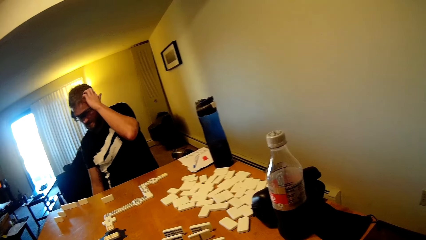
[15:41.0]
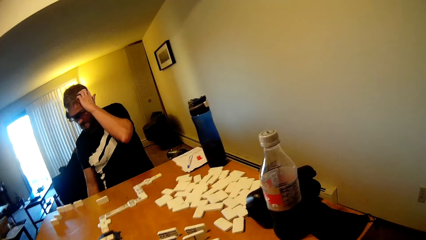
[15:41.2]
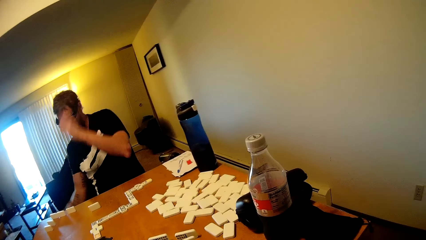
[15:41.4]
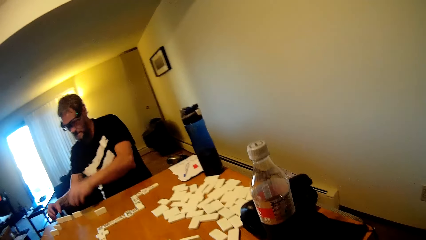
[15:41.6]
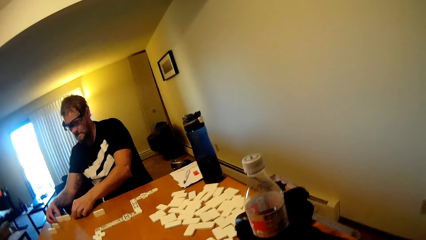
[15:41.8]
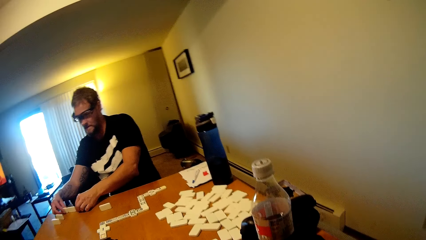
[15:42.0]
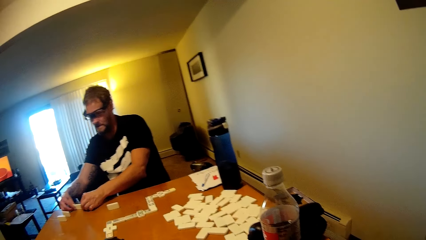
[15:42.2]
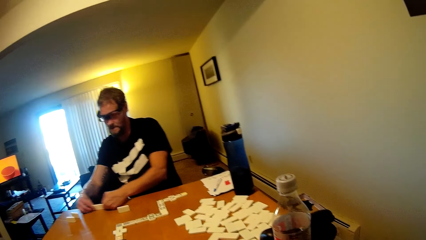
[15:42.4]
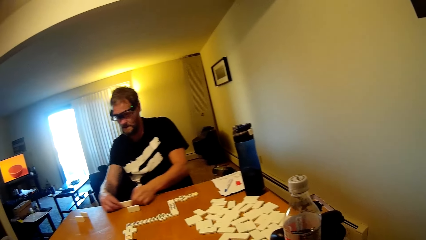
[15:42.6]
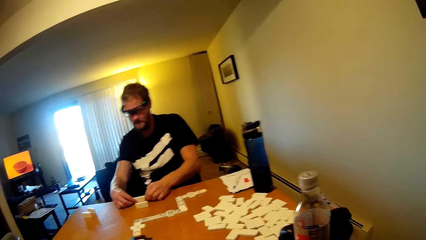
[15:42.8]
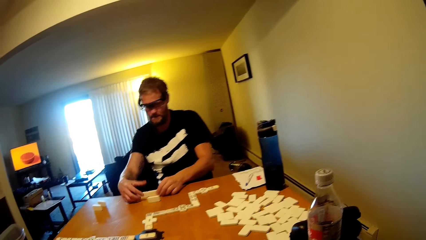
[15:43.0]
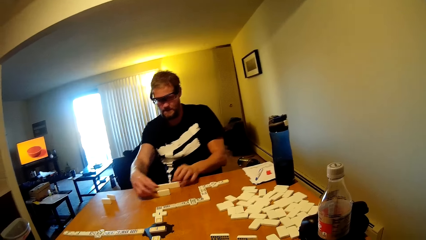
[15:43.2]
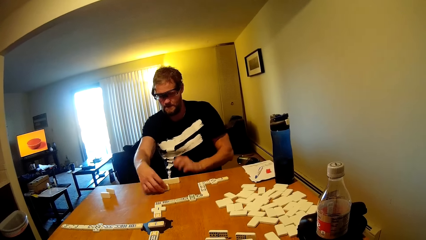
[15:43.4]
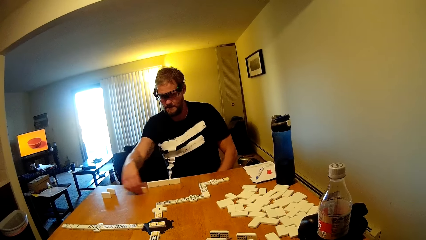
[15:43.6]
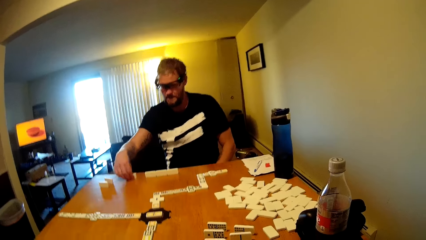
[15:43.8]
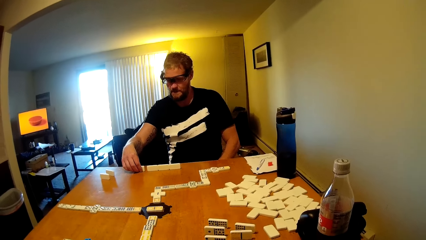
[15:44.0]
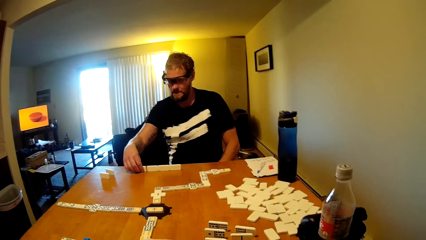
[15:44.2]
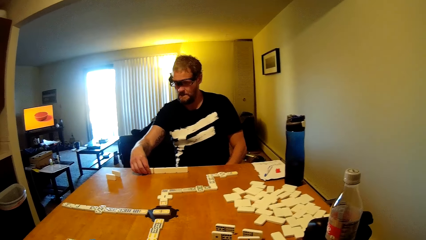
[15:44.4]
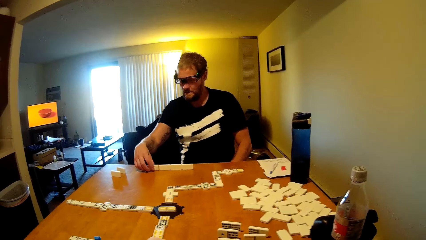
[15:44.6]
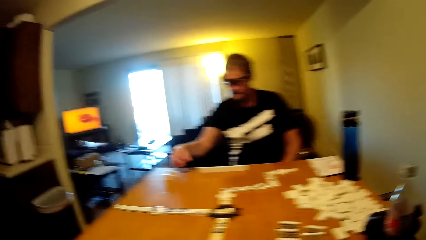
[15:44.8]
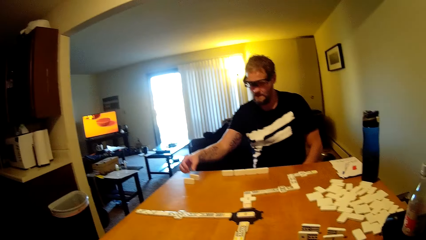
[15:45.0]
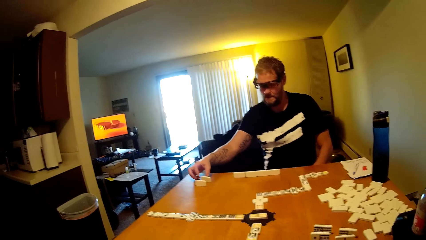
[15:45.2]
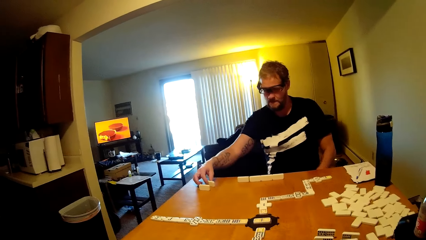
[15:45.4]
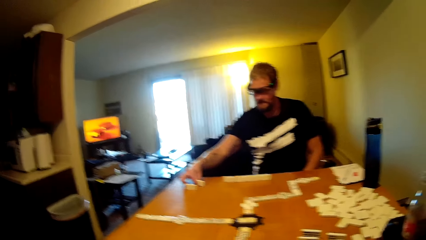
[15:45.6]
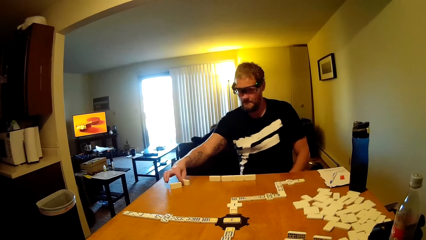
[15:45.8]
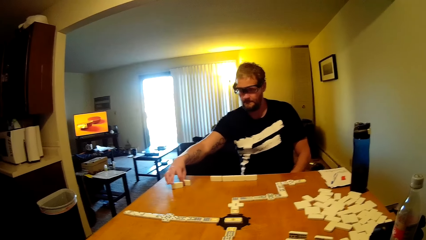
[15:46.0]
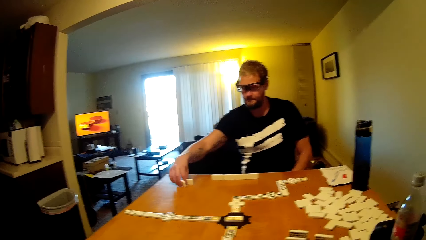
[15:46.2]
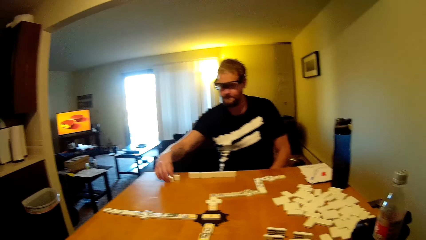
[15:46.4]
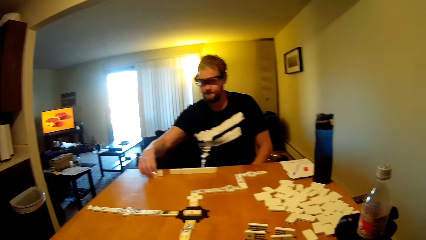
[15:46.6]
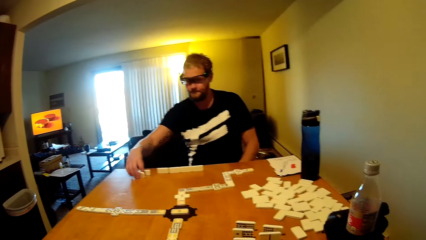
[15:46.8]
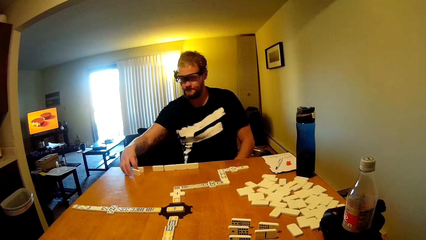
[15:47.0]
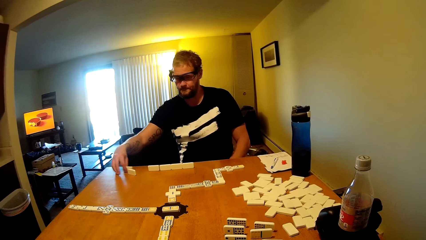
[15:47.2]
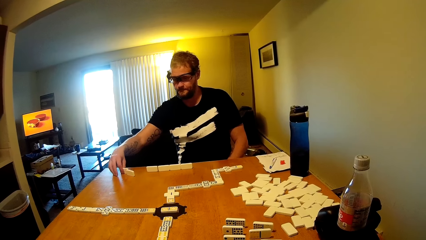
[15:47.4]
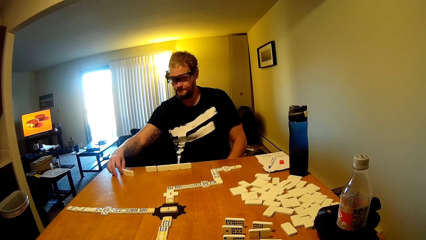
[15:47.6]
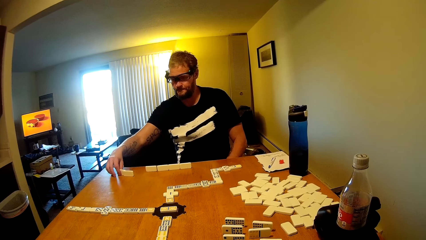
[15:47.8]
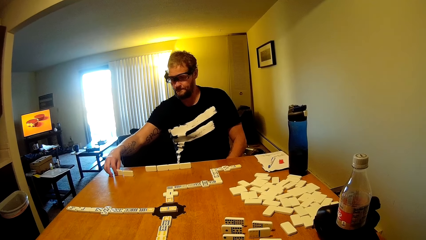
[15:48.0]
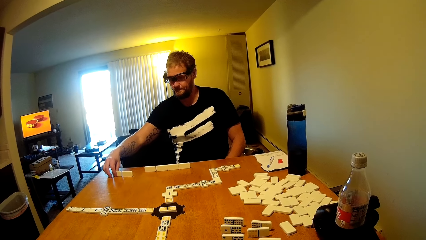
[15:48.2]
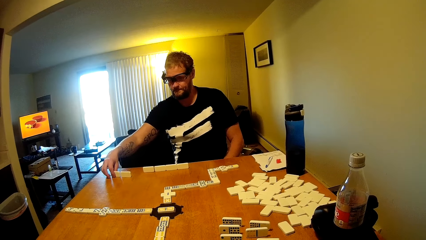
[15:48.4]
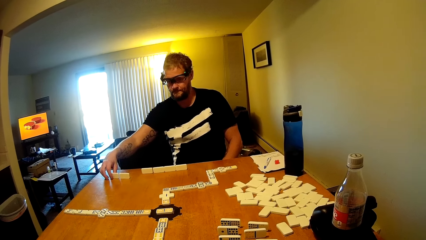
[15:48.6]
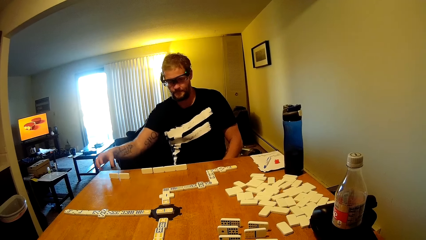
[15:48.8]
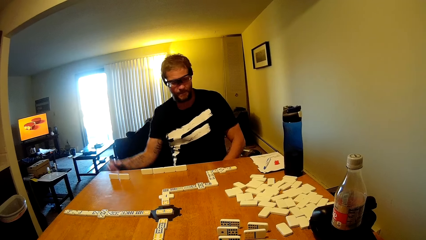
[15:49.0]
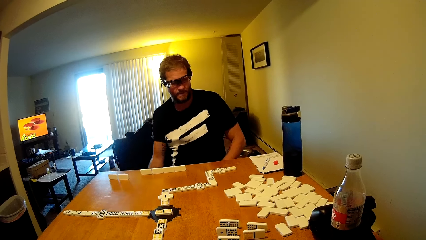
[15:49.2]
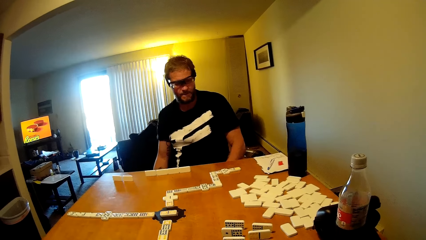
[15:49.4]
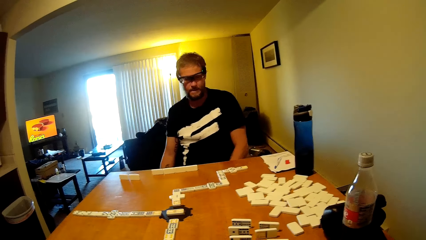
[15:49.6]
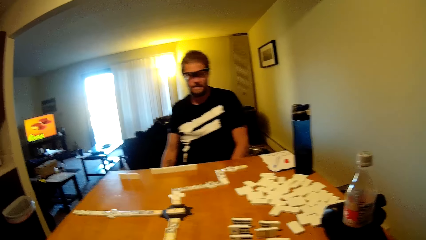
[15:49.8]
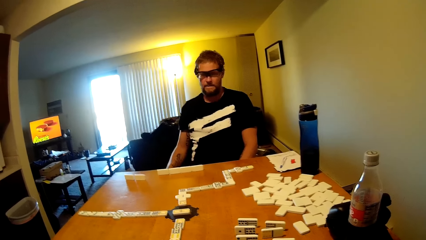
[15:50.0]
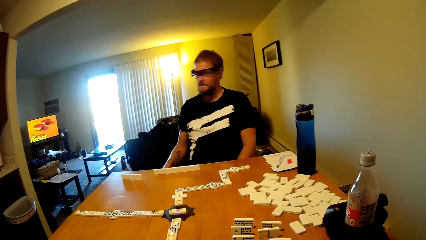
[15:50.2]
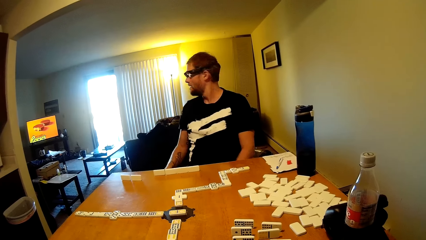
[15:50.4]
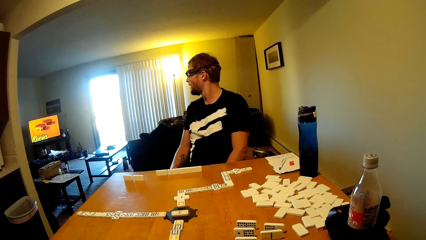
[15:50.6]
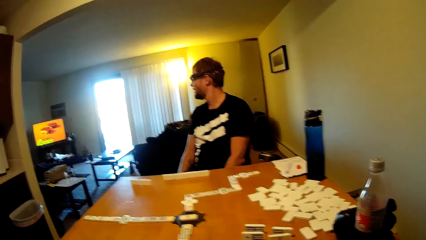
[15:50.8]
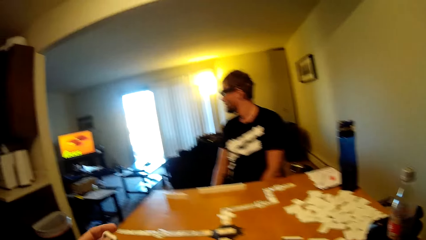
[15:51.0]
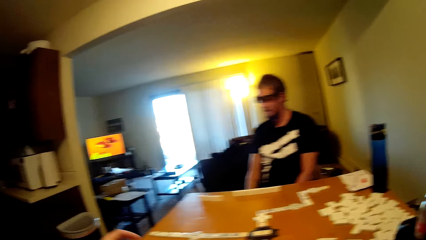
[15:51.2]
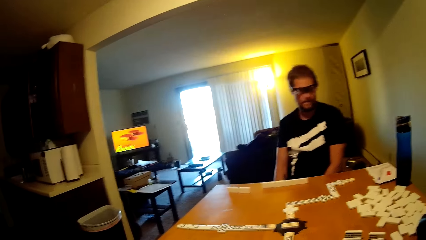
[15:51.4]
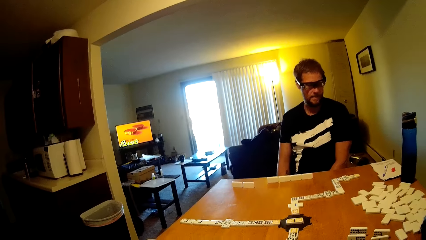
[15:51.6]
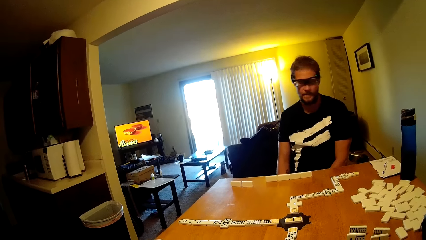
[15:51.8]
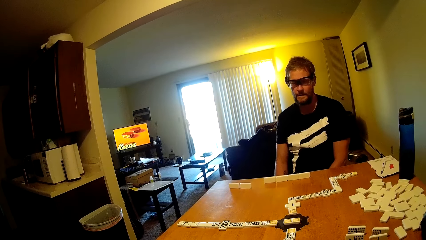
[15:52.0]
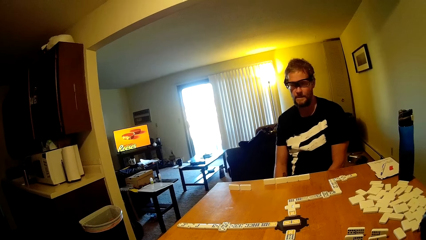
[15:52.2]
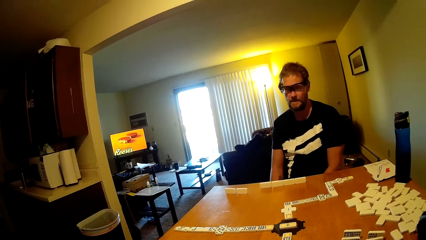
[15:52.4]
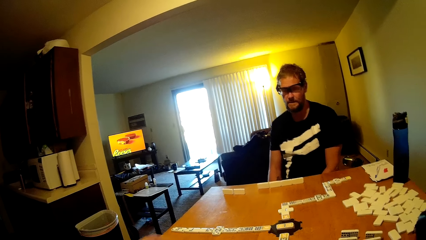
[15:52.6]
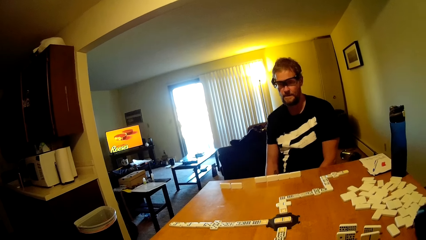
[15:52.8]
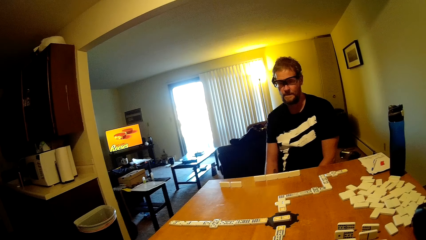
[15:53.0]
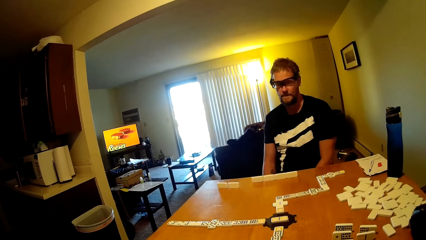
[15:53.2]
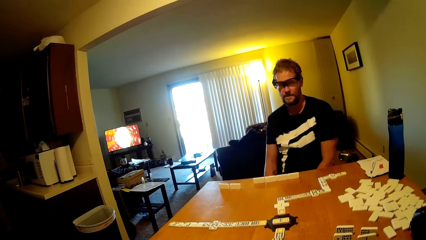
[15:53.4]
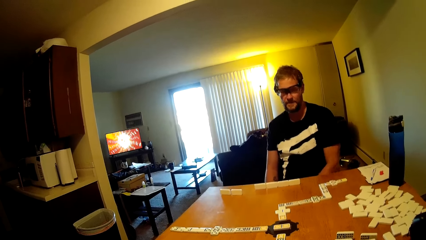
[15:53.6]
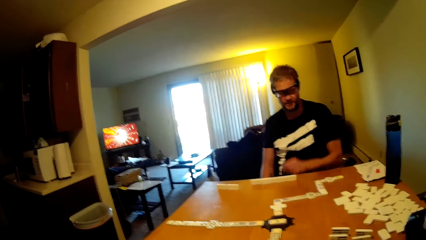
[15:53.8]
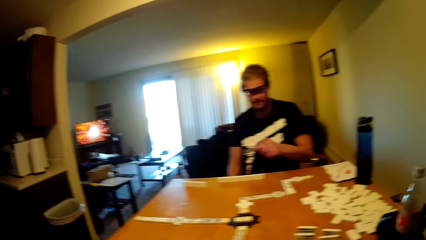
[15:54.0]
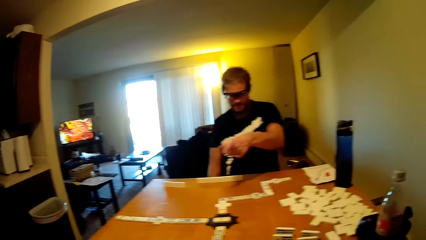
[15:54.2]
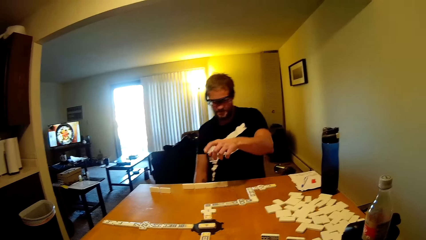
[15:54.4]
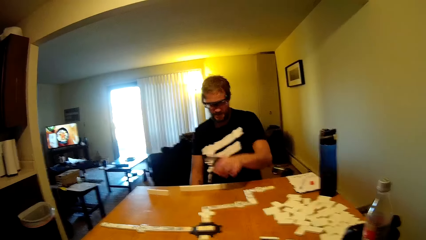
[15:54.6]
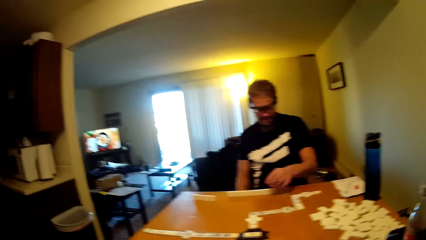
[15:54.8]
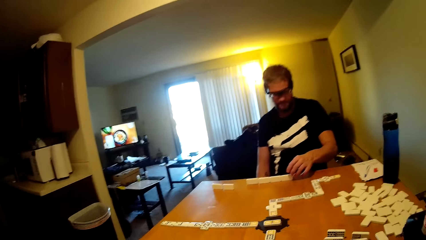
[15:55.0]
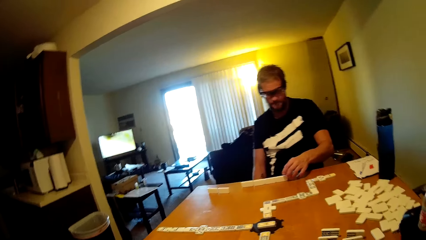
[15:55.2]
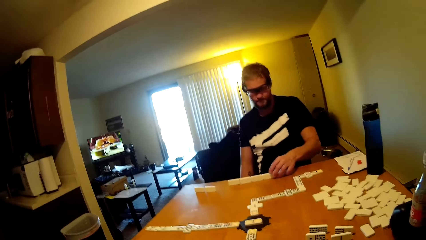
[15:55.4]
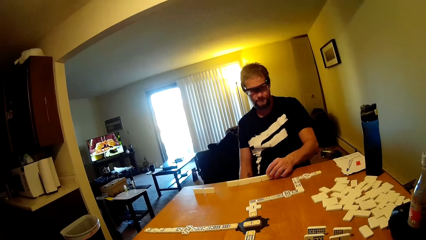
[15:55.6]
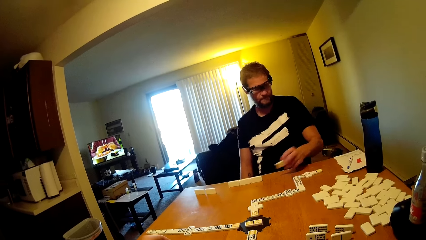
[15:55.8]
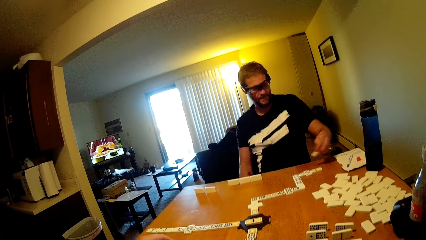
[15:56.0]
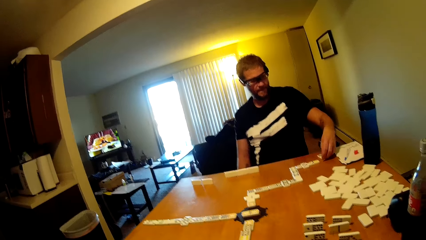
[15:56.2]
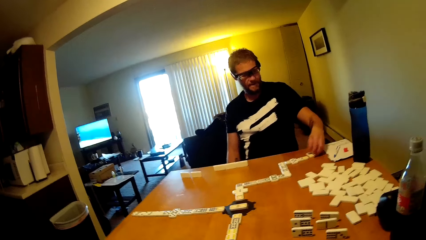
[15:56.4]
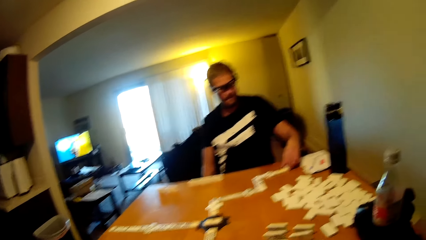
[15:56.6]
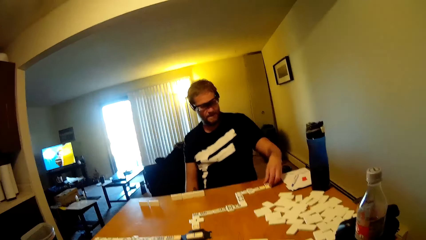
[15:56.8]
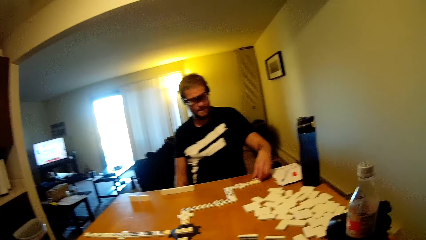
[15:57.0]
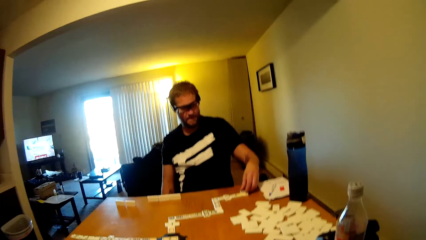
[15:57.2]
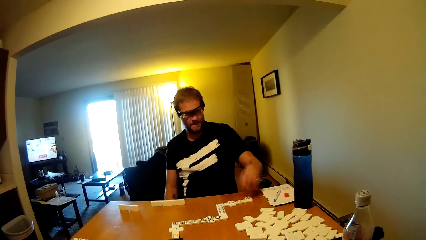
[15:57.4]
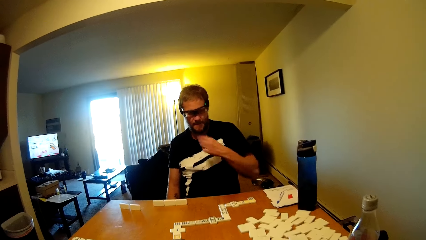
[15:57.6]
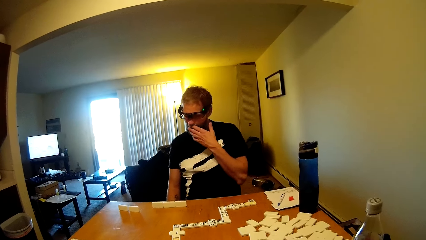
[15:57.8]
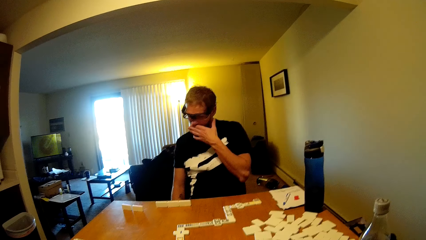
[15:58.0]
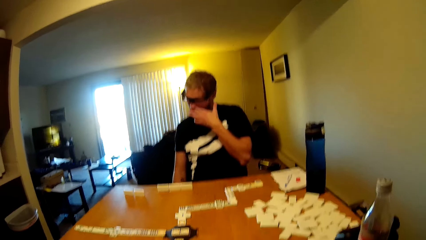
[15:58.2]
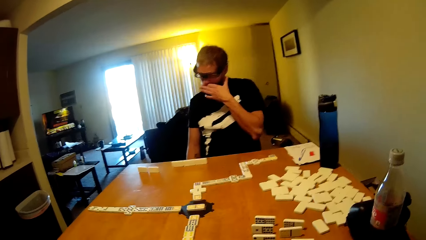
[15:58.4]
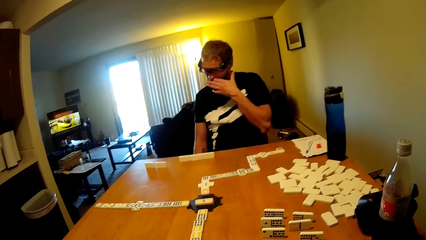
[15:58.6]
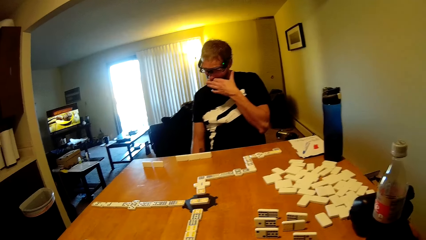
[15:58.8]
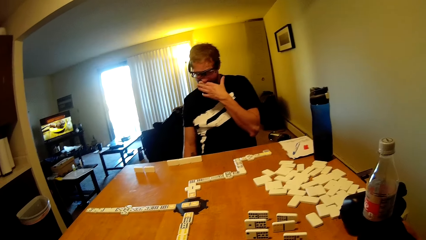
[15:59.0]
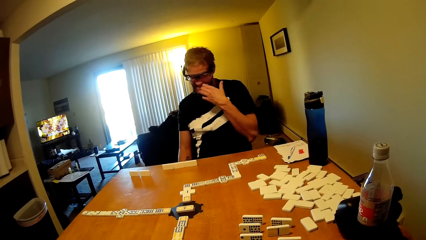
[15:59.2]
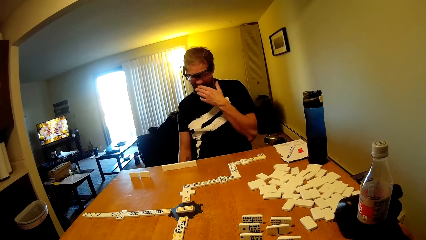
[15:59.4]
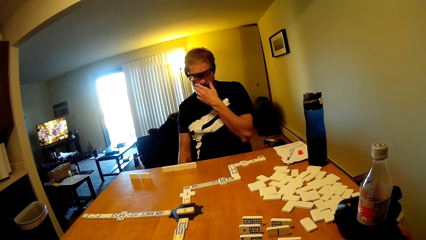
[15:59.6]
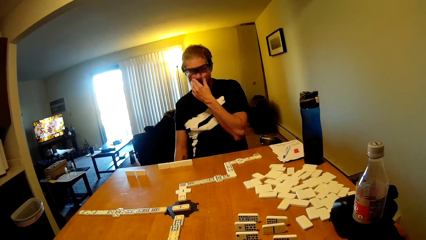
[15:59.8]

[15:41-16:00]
A man scratches his head. The man plays a dominoes game and takes a dominoes card. He takes the dominoes card again. The man talks to the camera wearer. The man looks at the television. The man plays the dominoes game, takes the dominoes card and puts the dominoes card down. The man touches his face.
